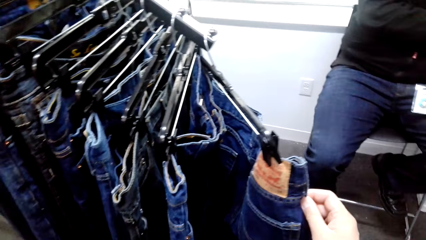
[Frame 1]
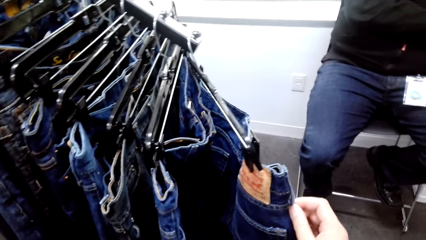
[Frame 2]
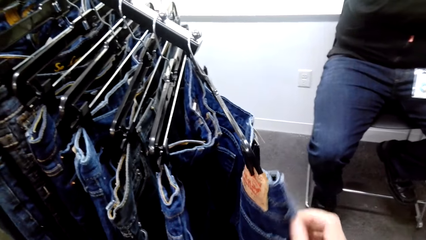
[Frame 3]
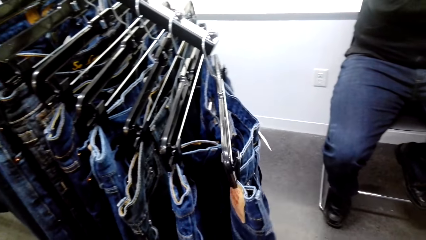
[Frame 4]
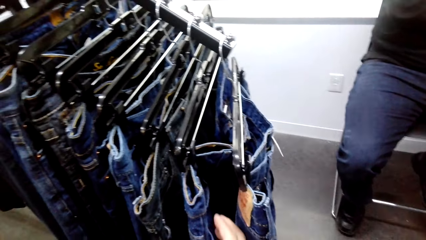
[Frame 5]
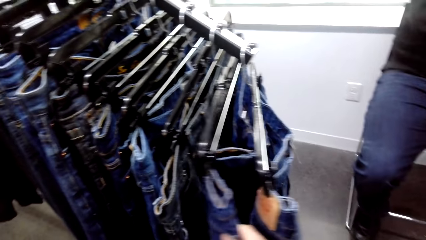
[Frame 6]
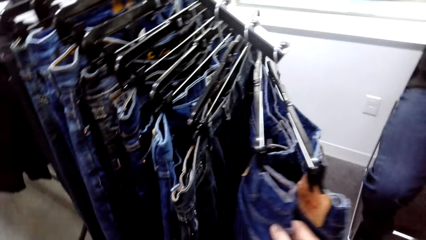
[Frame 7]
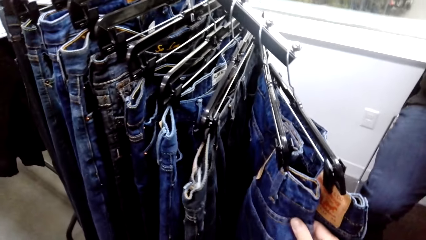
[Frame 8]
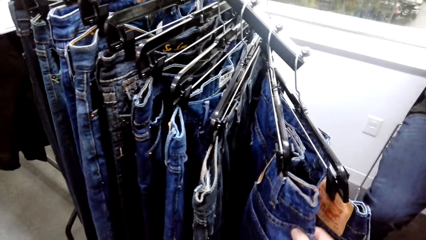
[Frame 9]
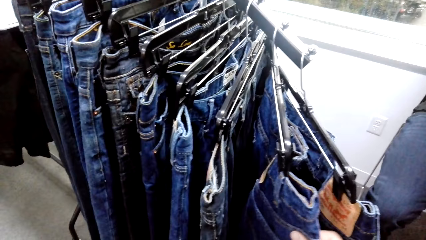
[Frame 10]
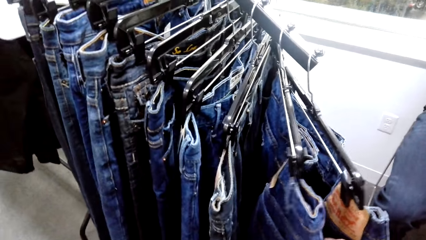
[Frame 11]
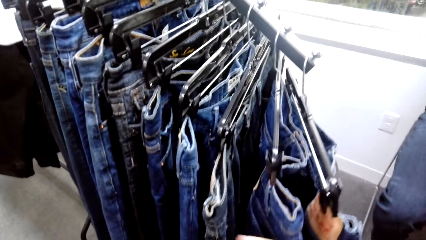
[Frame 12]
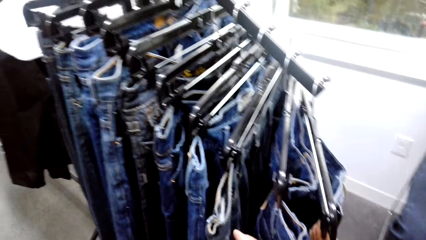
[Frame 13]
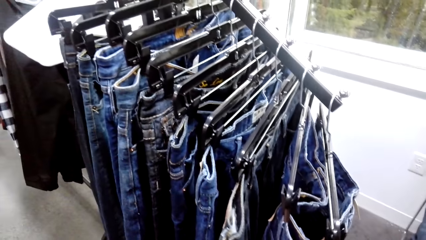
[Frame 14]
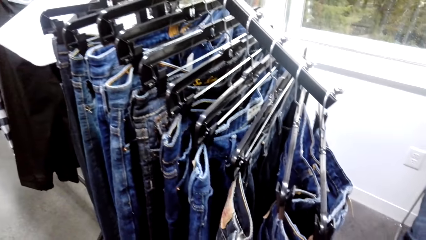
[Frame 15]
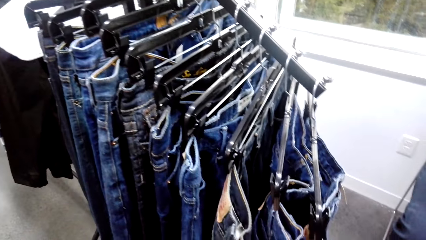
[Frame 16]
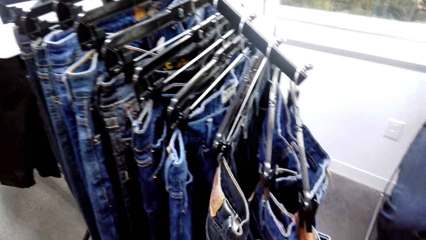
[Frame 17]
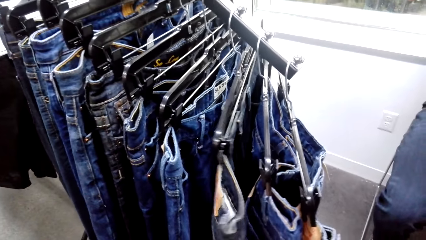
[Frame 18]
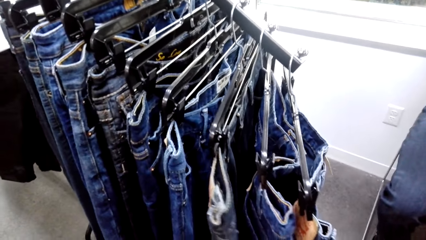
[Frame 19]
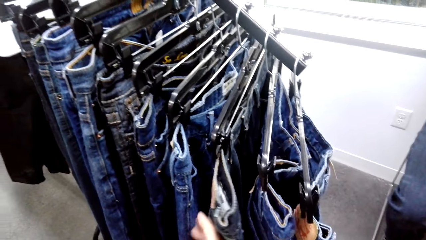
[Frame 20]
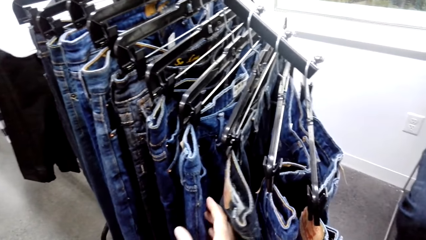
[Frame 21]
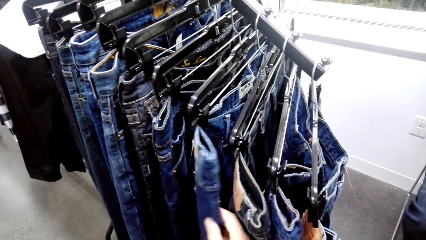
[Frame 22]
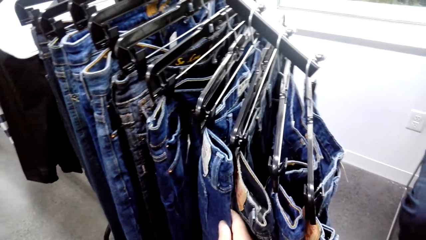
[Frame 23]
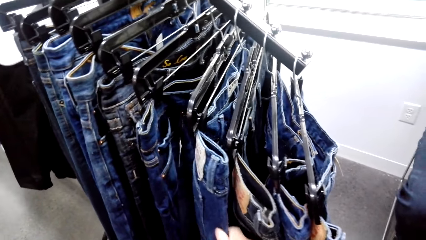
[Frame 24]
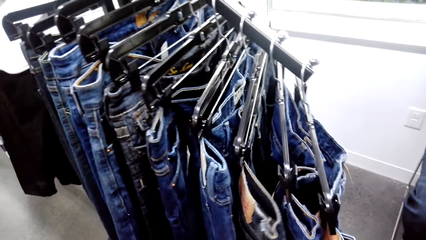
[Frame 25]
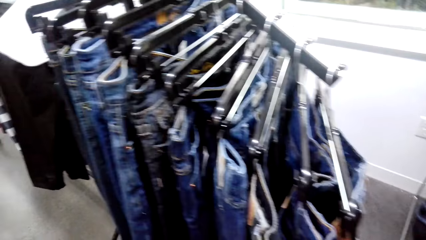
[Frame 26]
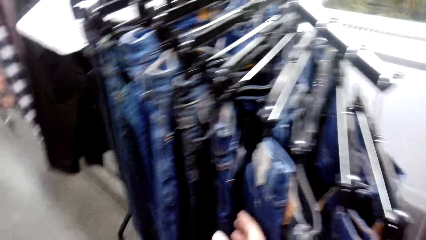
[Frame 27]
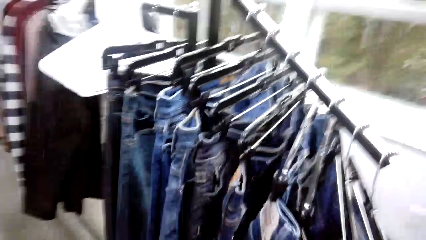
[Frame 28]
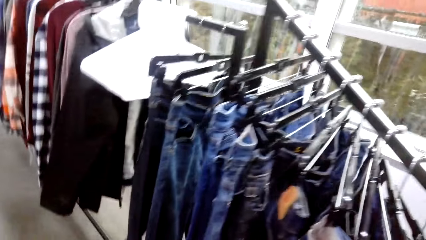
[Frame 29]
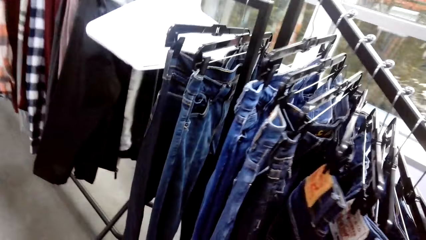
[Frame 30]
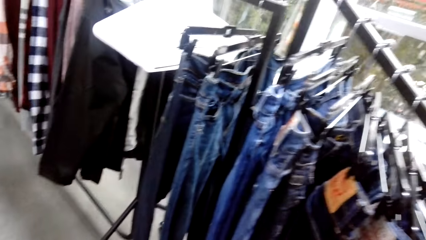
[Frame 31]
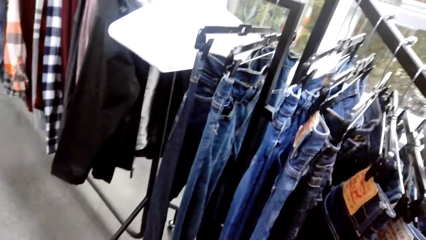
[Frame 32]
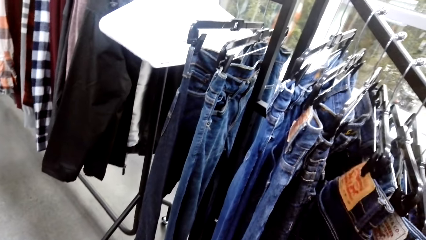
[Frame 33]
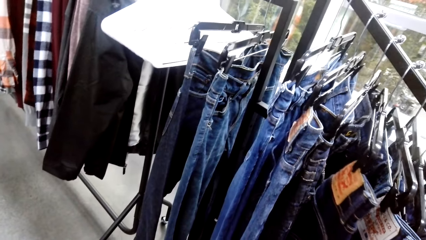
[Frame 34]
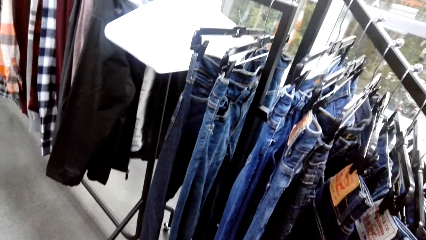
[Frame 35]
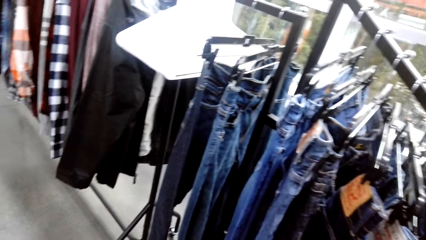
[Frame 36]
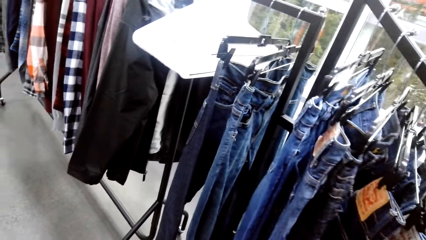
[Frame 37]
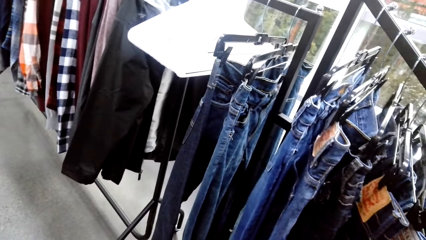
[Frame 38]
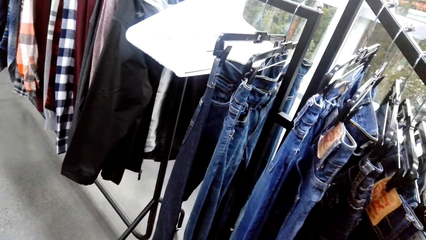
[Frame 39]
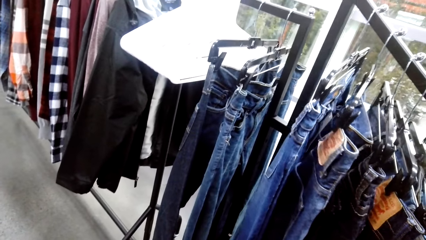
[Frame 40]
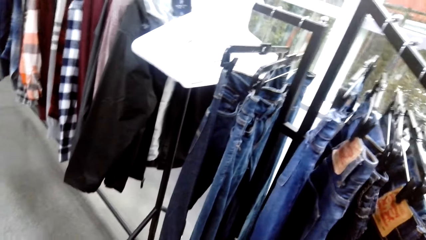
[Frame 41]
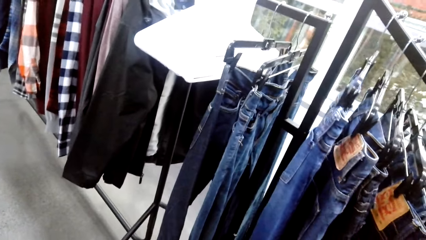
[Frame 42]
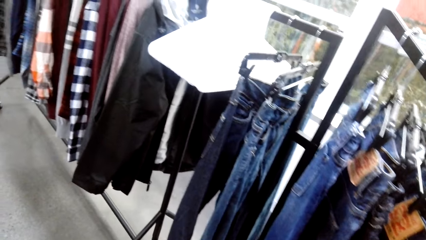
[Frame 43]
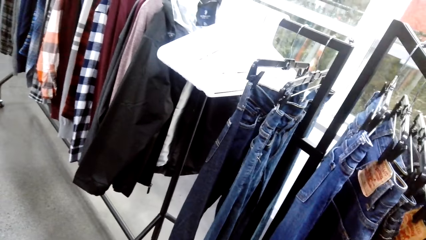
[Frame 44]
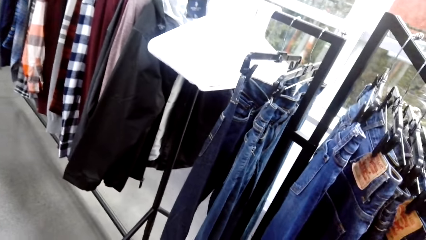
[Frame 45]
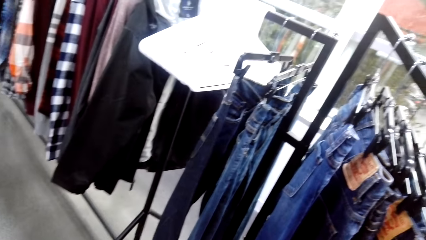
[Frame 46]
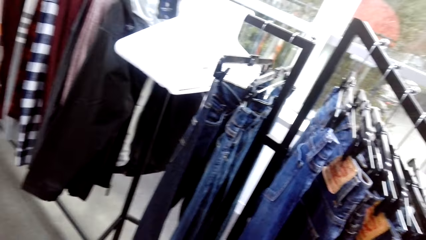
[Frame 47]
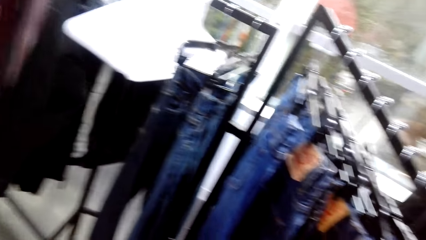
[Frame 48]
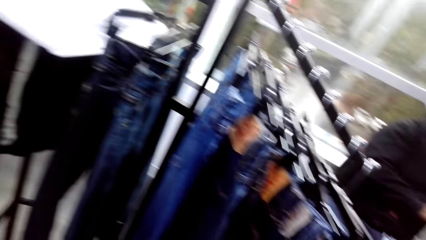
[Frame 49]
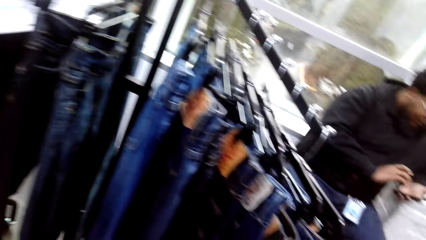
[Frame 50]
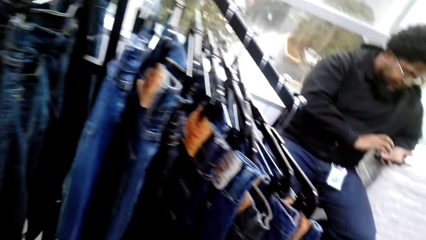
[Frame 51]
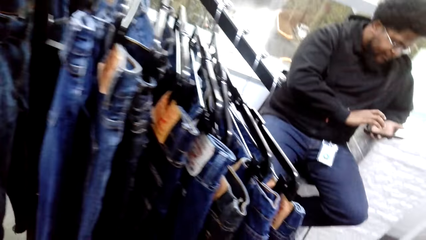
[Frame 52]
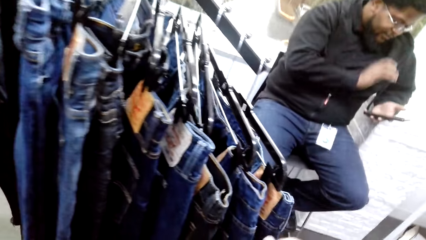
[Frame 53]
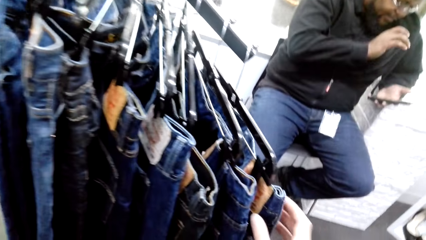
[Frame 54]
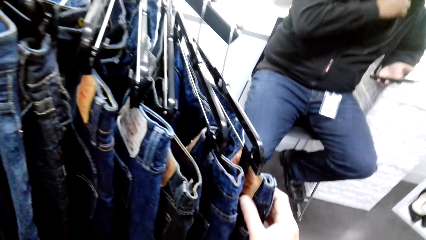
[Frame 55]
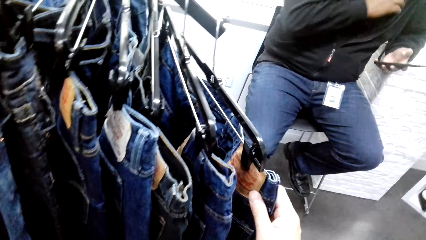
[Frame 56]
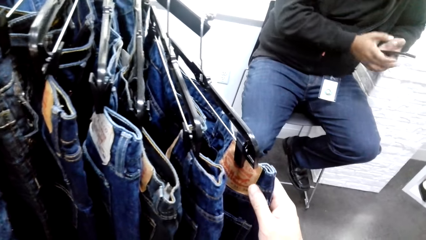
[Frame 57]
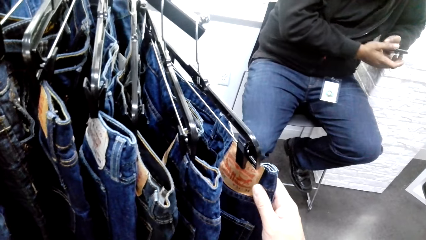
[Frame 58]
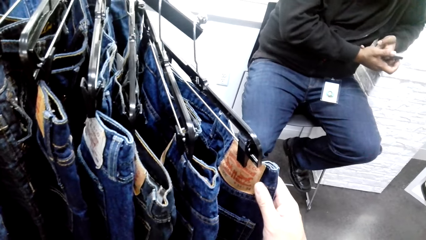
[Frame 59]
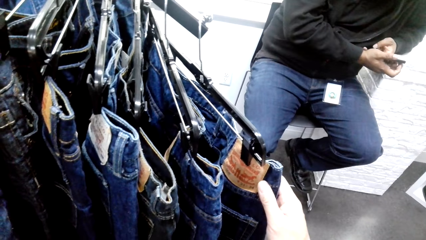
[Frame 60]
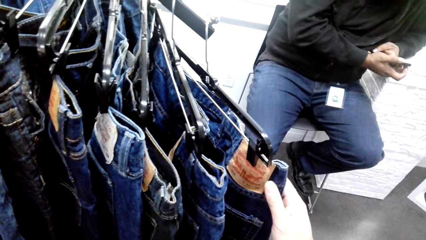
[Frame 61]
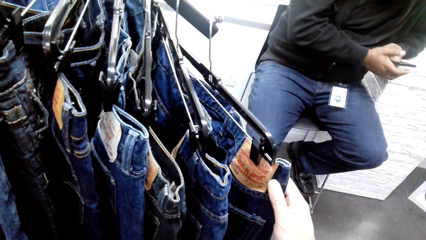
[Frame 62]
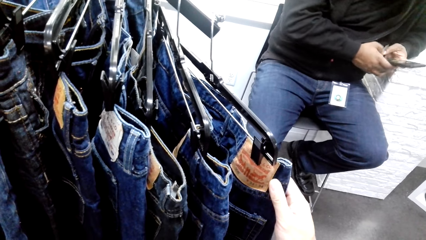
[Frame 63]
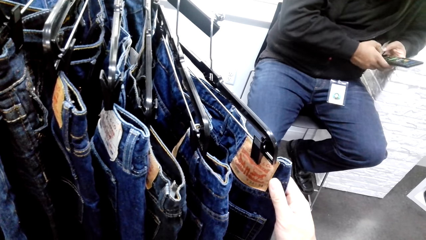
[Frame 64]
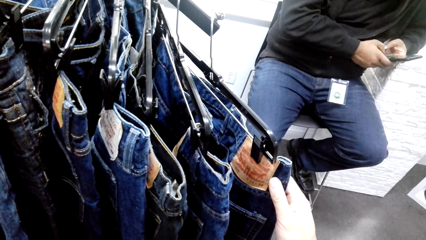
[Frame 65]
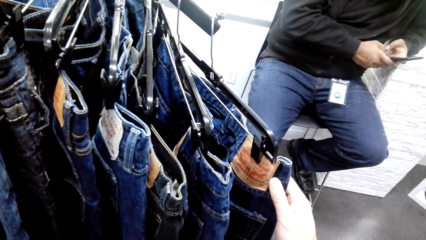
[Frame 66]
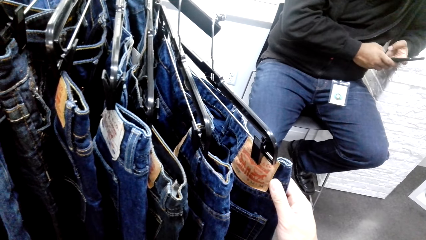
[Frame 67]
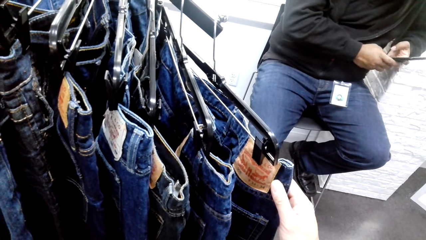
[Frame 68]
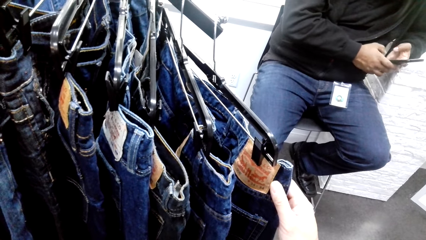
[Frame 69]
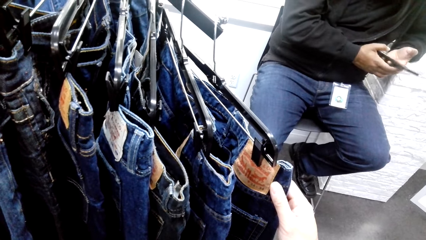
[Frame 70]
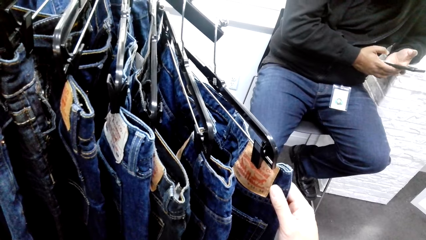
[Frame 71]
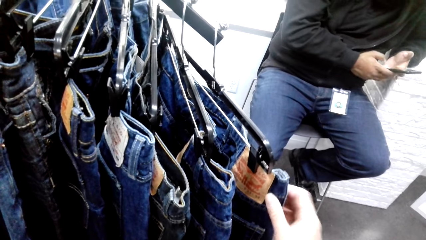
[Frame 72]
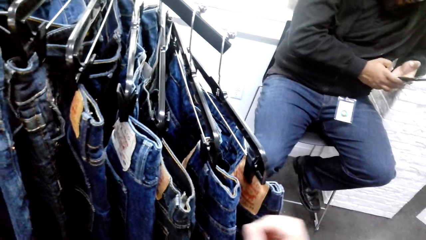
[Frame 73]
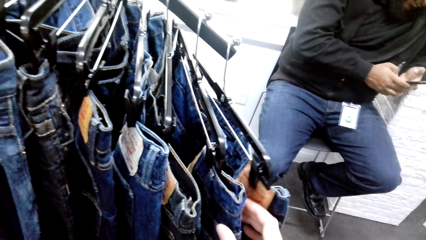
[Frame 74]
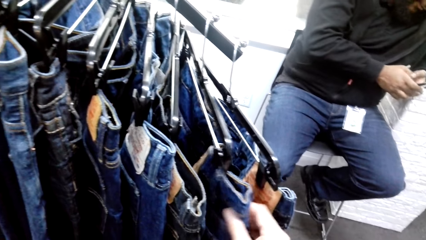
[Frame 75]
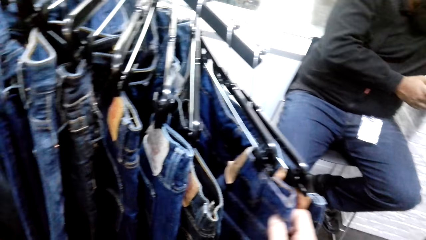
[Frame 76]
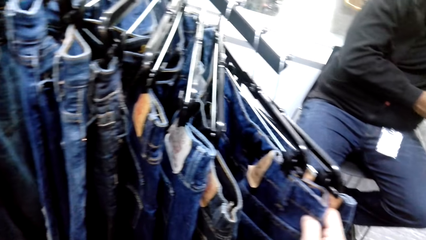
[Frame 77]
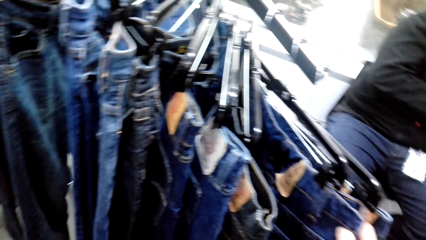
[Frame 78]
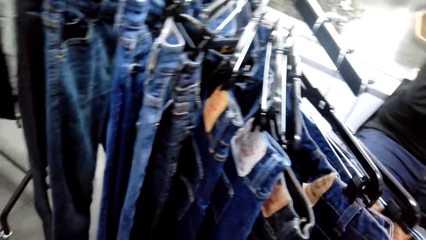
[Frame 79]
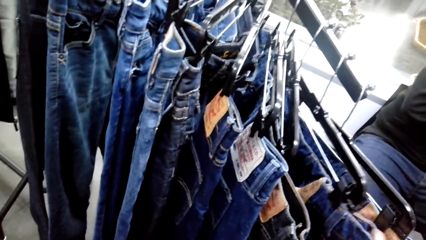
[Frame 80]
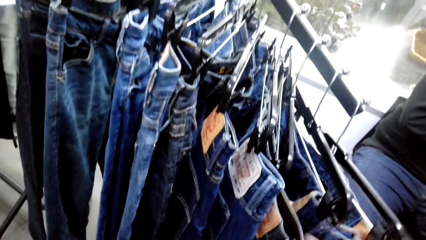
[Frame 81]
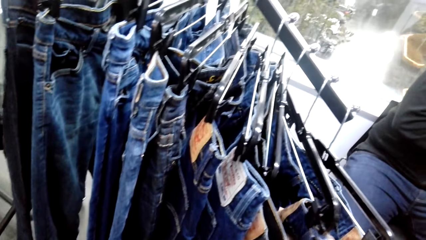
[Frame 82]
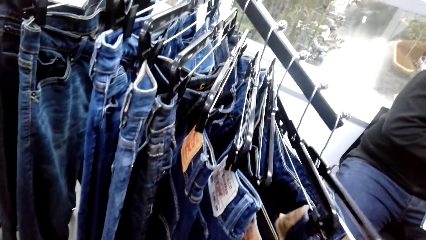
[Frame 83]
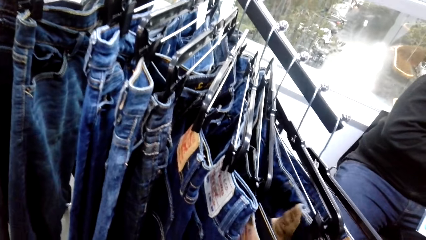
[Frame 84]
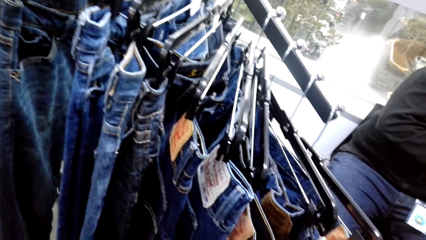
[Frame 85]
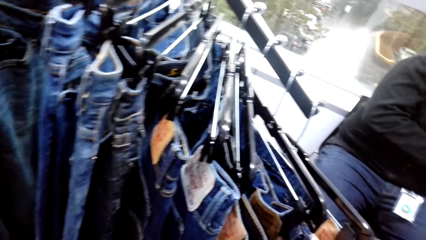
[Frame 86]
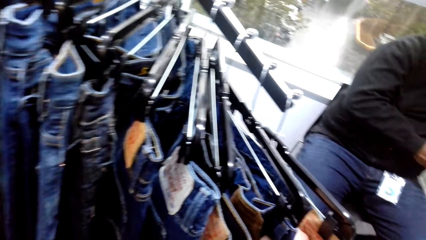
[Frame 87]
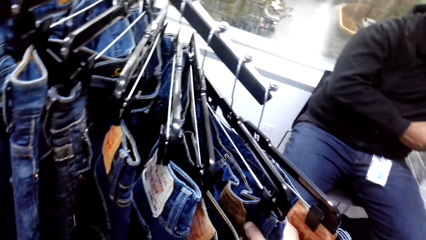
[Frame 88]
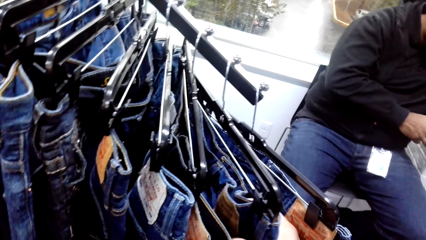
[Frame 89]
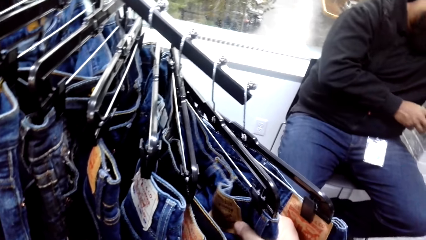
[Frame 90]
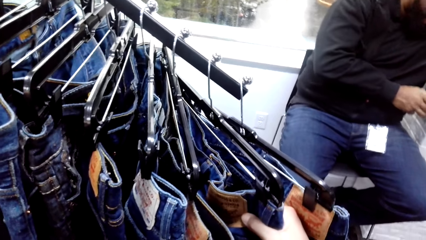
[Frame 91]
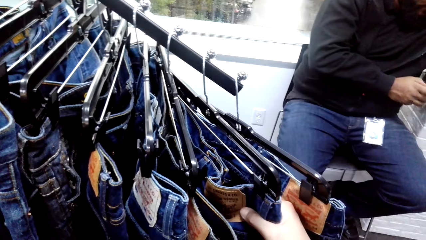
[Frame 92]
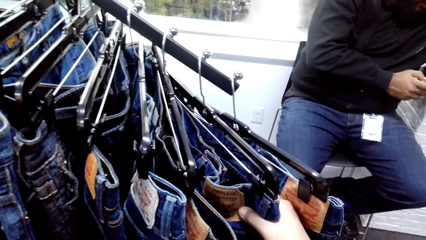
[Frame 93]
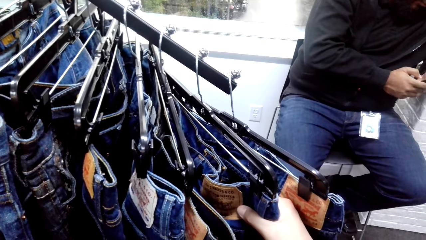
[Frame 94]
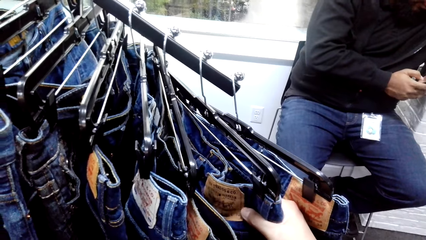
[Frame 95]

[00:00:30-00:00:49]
The camera wearer holds jeans from the cloth hanger. They dialogue with a man. They look around the cloth store. They hold jeans from the cloth hanger. The man scrolls on the cell phone. The camera wearer pushes the cloths on the hanger.
